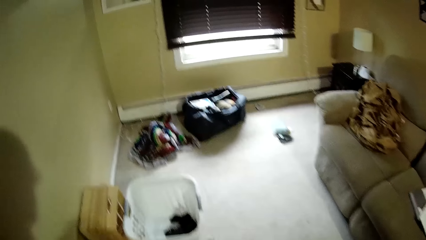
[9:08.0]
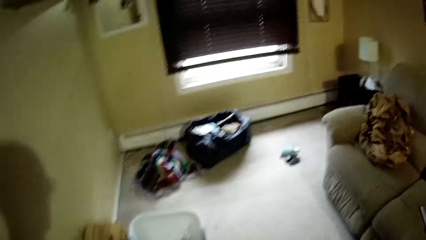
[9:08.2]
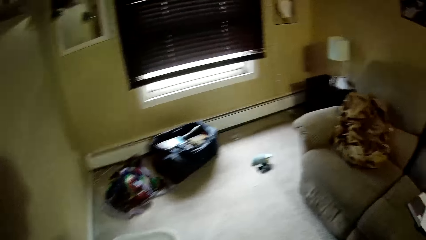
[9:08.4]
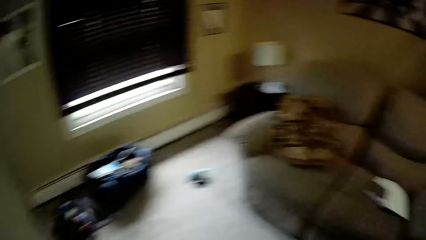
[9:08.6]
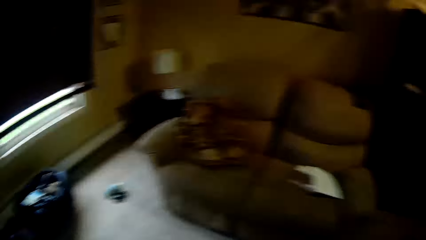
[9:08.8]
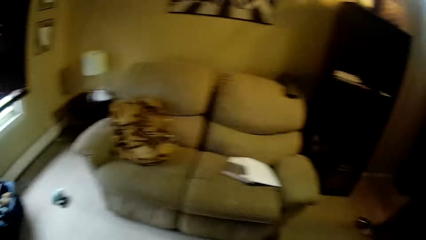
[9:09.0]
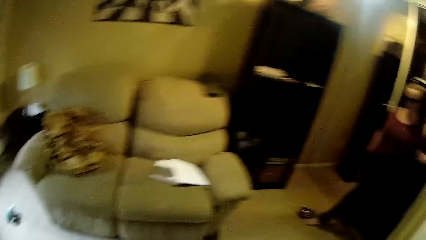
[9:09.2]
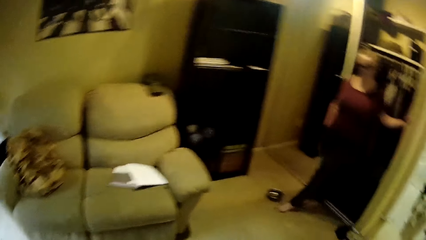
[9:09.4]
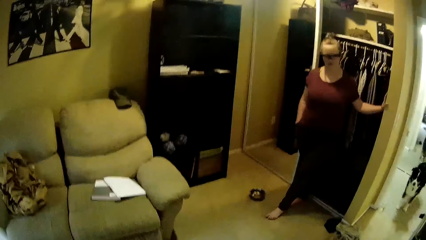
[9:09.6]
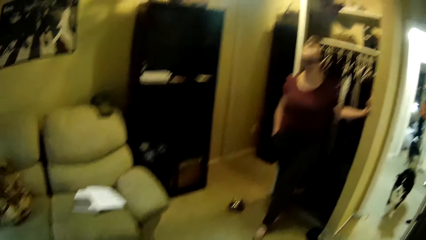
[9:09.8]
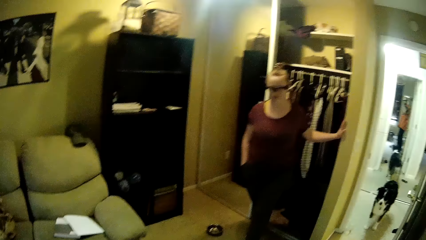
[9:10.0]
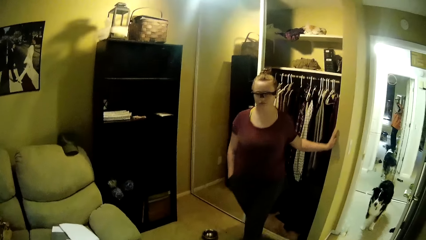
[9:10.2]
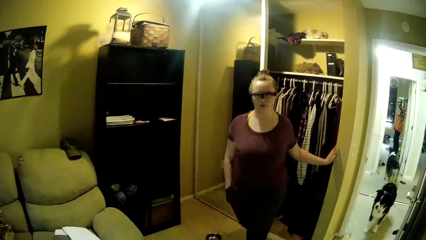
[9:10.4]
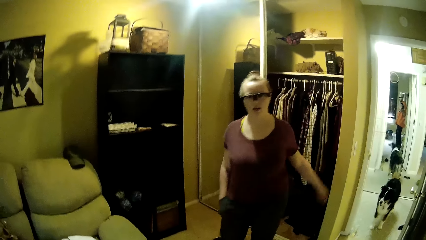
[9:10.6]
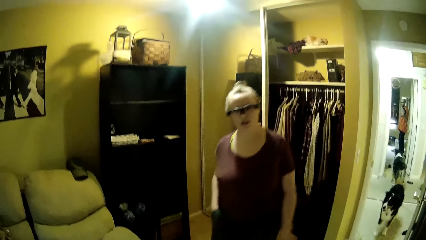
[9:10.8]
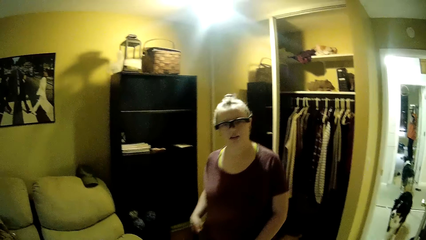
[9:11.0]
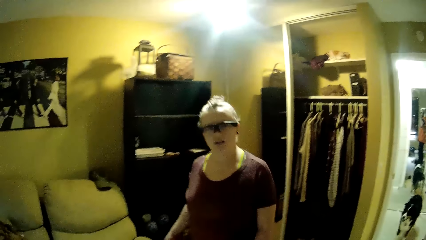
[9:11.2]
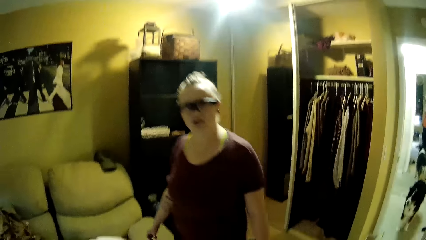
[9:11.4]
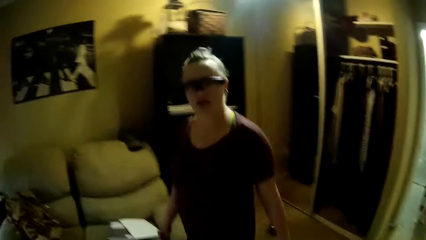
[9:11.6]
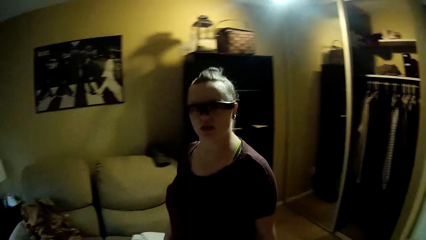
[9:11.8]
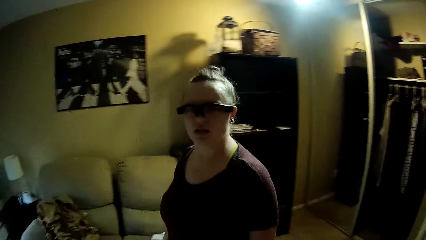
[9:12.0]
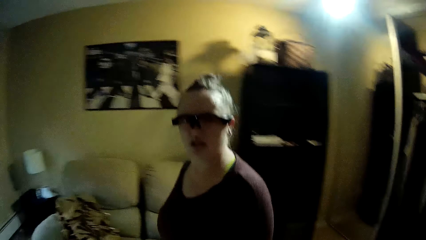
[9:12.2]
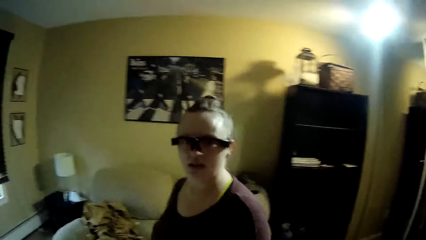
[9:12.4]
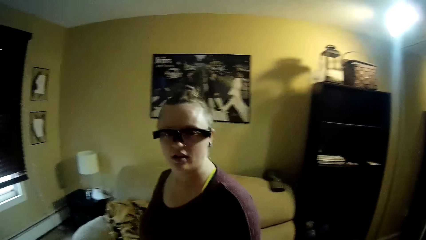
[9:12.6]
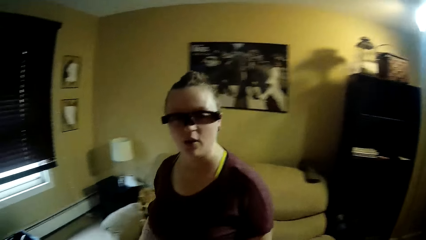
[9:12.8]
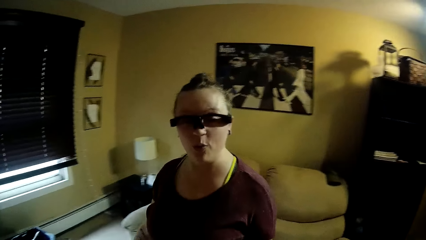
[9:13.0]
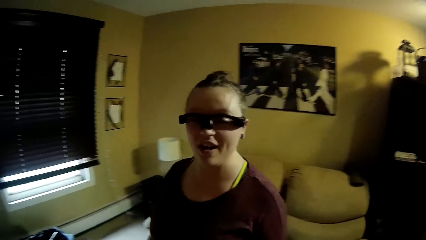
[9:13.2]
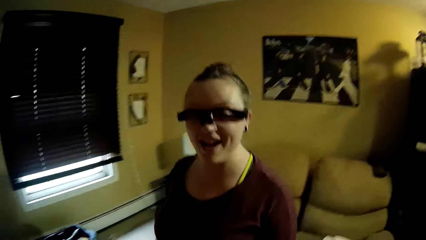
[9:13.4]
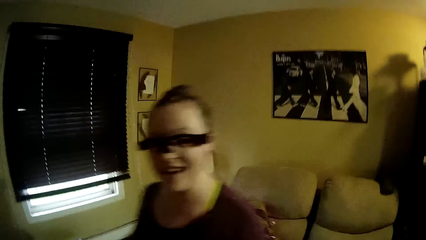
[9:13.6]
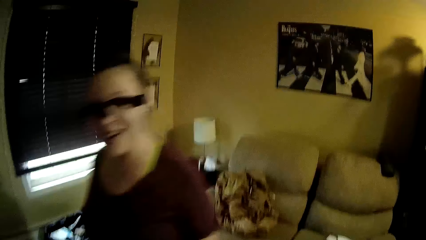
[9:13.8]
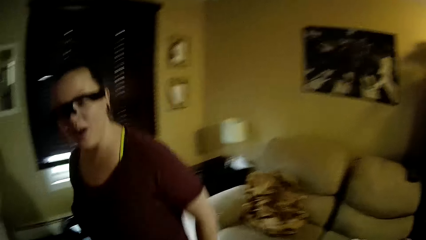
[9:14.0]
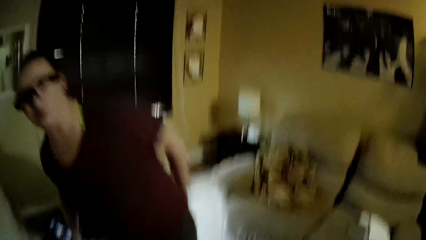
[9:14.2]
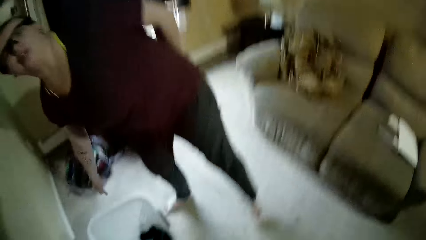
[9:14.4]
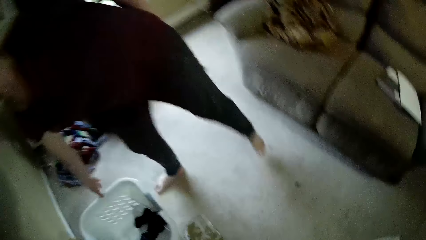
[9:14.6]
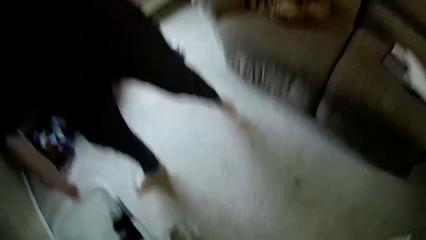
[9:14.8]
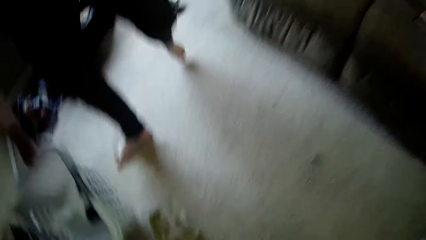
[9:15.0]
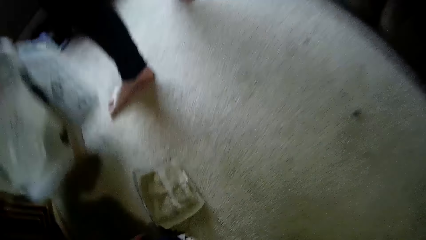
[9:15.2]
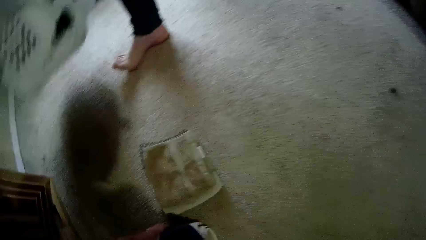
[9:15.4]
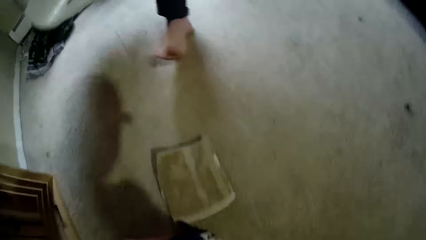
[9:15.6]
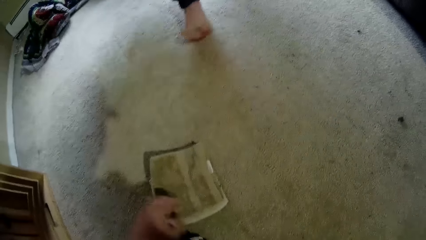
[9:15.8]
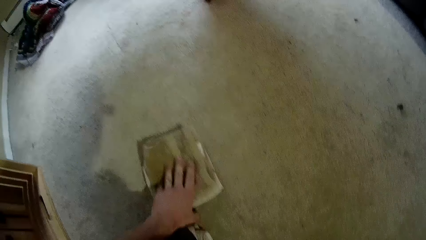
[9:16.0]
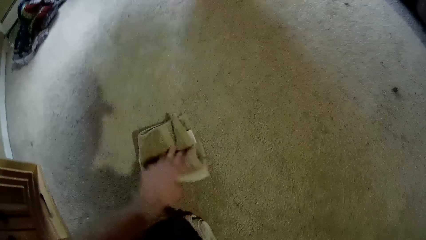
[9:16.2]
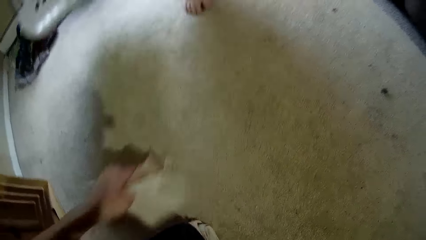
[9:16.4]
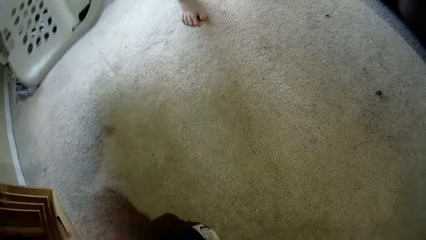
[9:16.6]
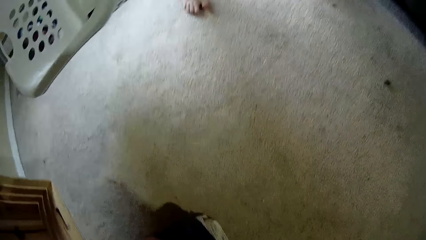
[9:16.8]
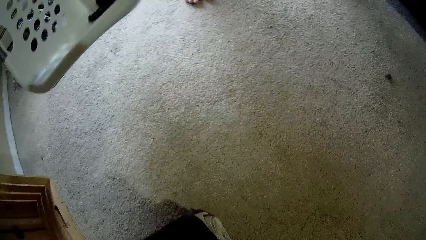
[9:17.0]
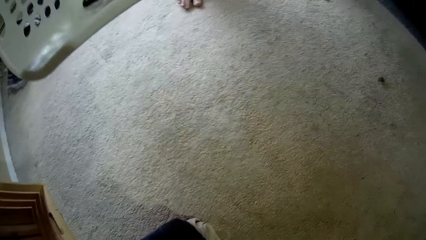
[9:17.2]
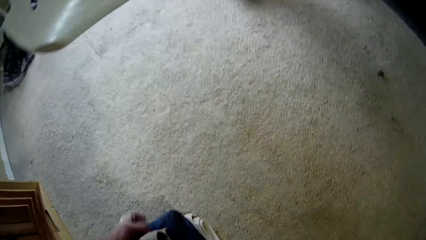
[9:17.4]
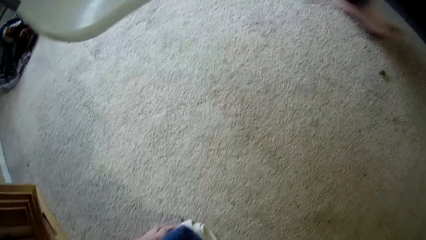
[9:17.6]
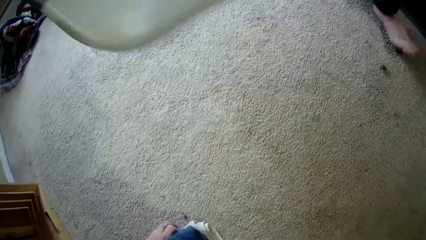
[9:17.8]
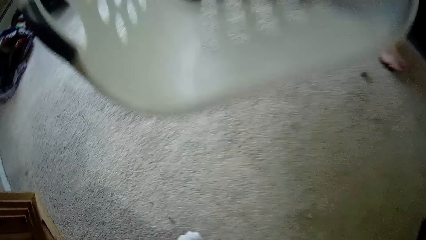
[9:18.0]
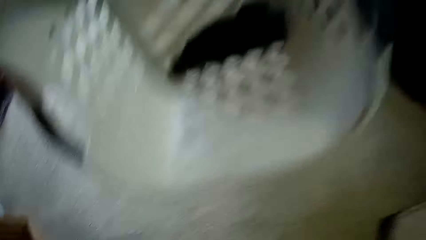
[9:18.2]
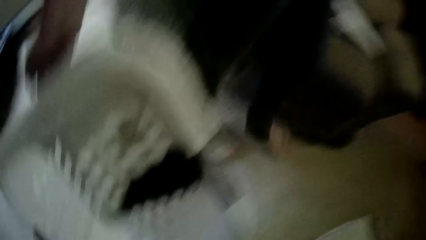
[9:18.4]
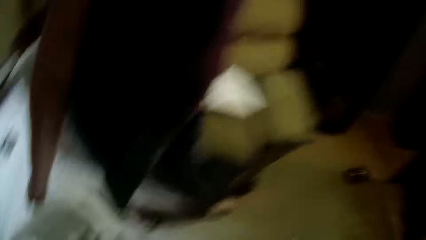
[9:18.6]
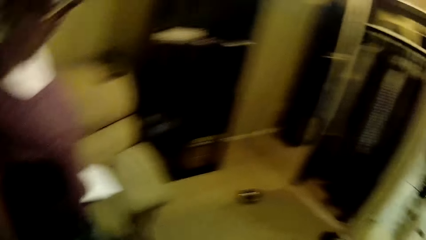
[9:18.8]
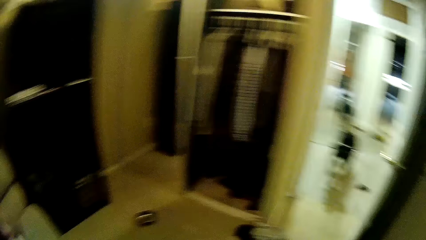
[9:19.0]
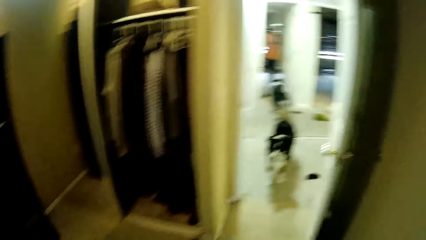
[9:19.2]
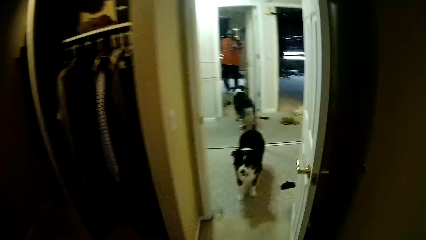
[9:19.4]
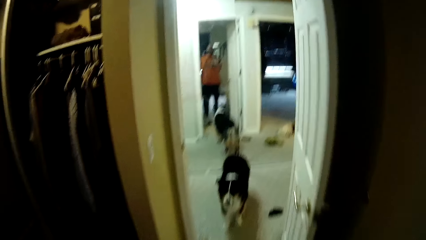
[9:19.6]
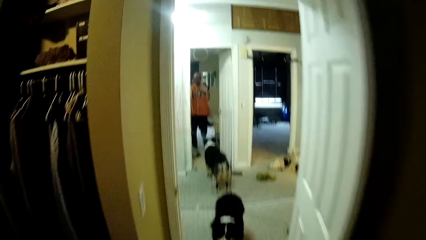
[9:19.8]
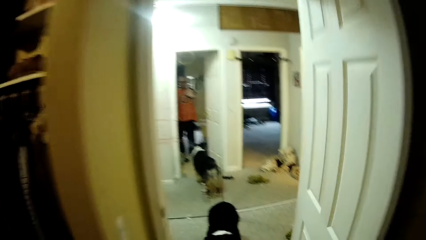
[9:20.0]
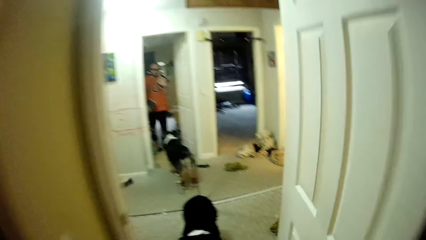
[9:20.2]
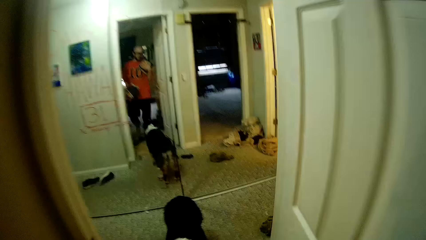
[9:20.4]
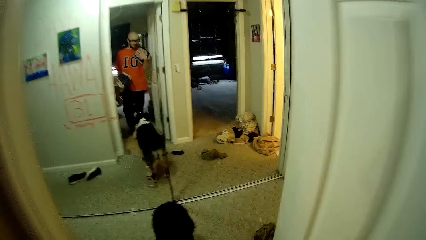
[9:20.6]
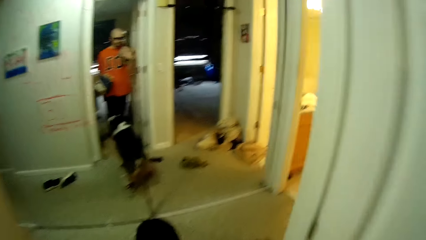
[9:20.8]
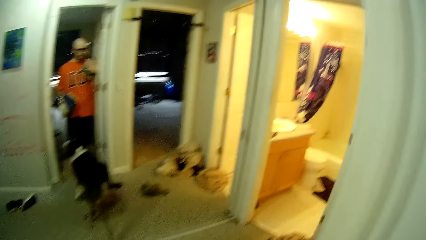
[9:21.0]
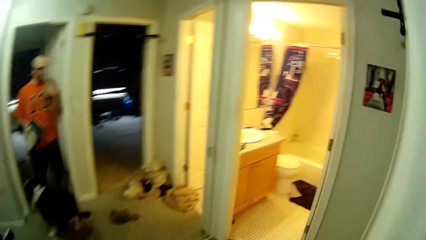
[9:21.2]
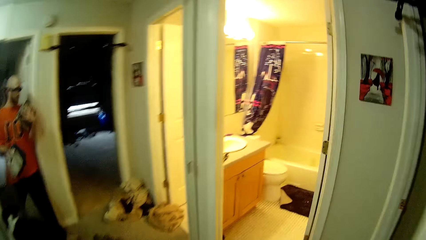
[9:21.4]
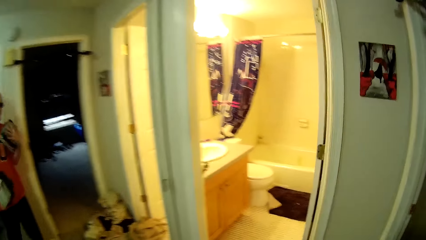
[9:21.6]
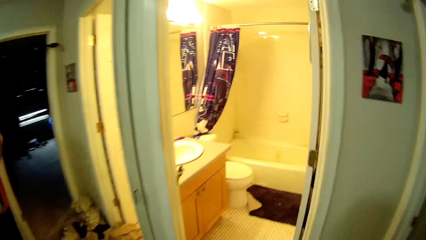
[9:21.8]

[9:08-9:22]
A person walks across the room. The camera wearer picks up a towel from the floor with his left hand. He looks around. He talks to the lady. He walks into a bathroom from a living room.

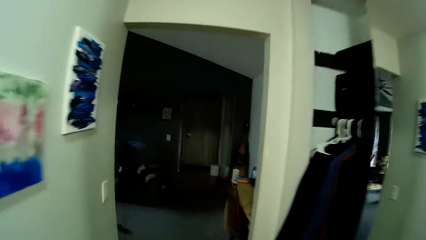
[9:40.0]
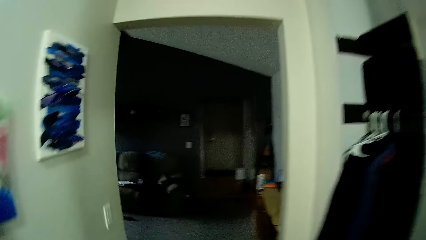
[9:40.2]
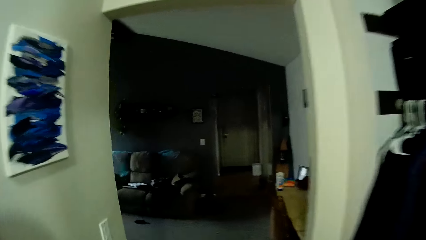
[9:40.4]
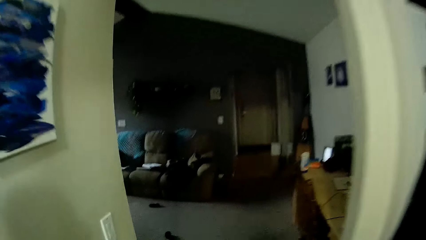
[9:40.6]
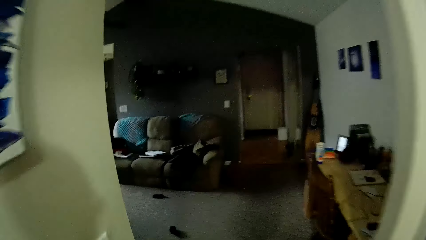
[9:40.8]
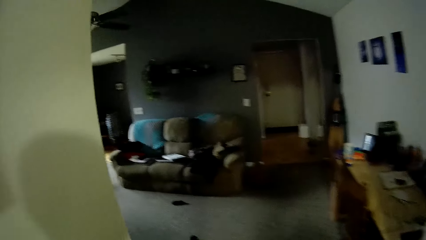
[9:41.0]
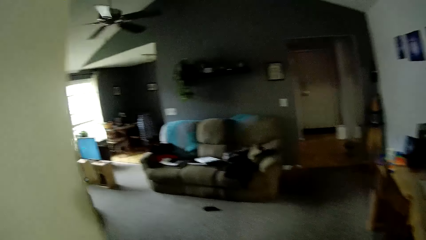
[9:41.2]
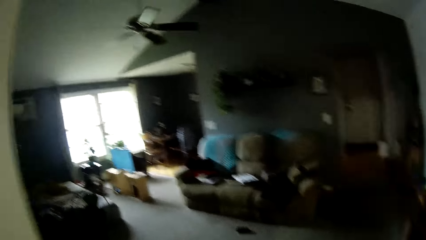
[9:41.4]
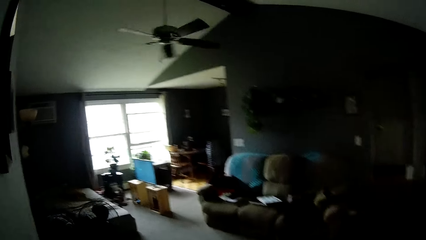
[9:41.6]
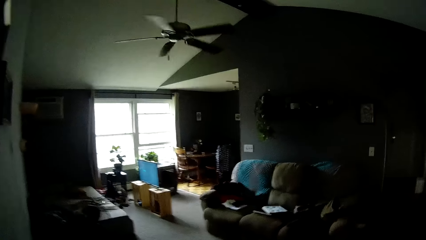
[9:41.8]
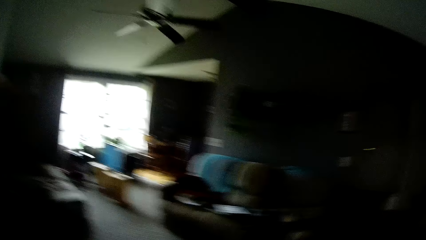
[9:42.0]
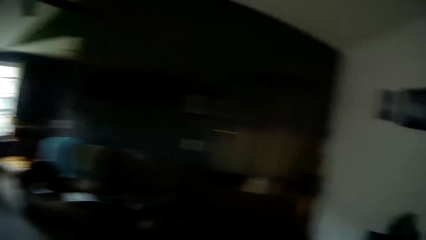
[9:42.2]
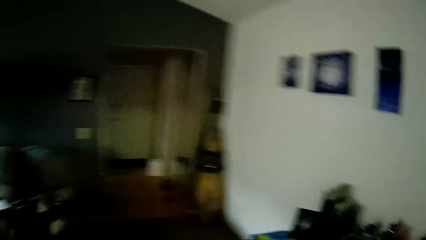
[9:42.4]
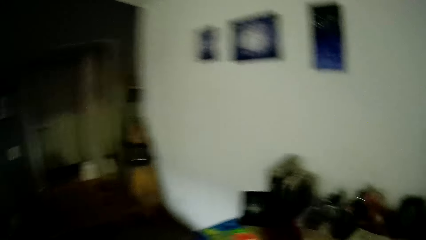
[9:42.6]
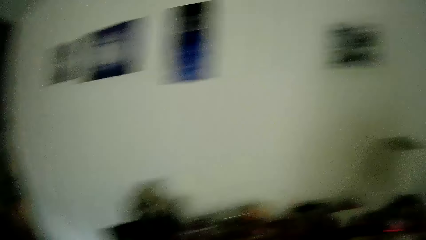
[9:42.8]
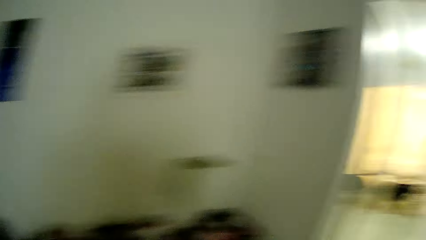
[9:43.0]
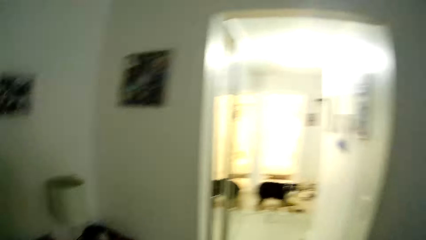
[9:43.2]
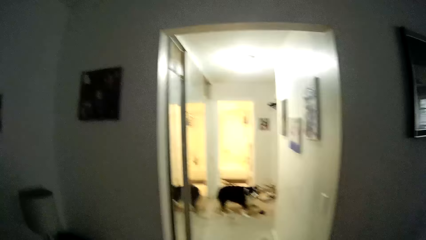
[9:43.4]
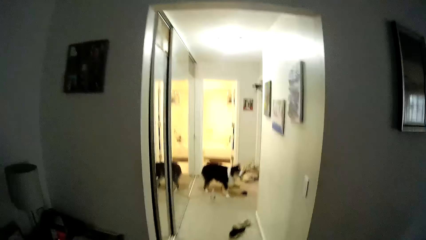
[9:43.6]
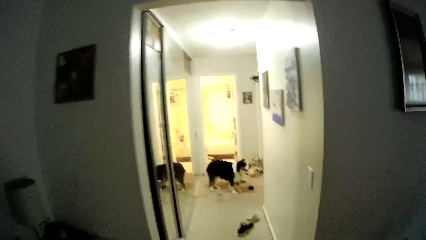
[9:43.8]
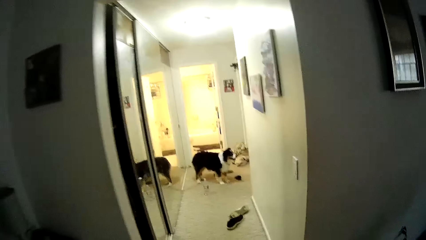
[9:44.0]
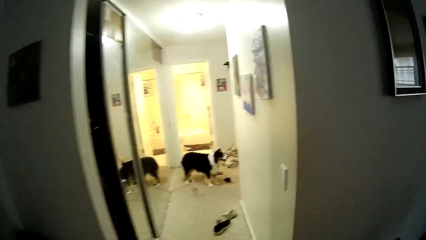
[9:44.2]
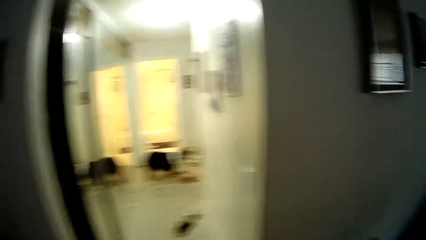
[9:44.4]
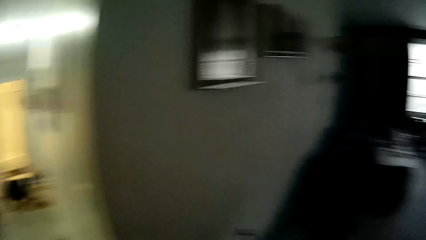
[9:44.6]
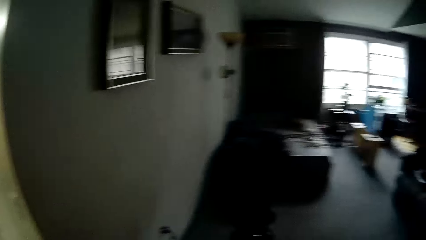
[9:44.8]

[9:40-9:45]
The camera wearer walks into a bedroom from the bathroom.
